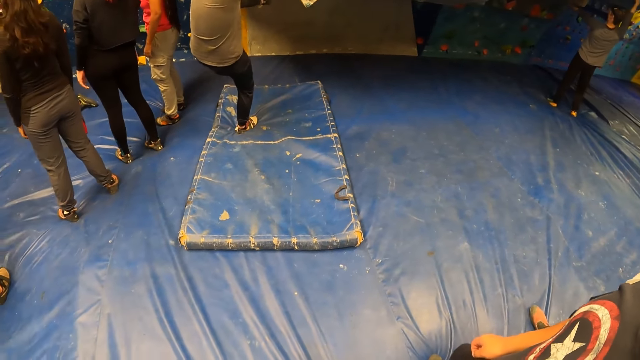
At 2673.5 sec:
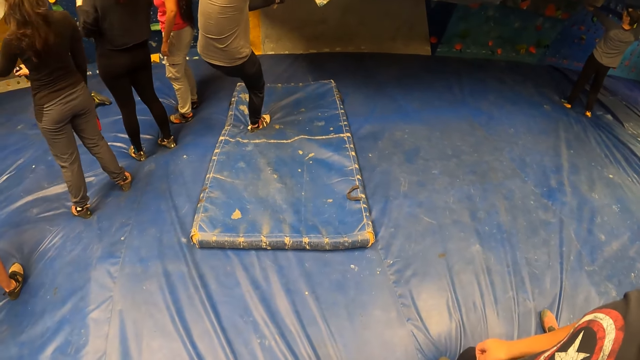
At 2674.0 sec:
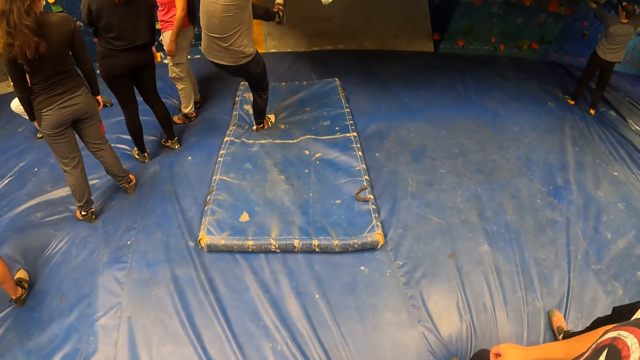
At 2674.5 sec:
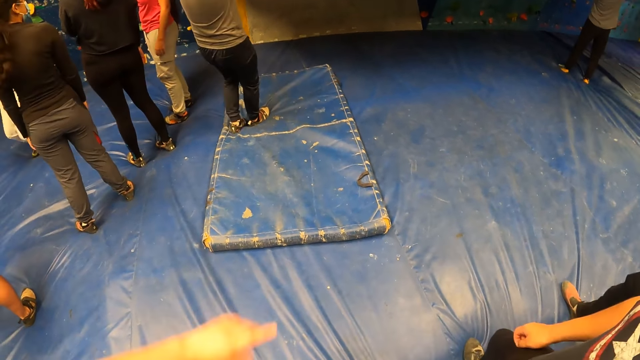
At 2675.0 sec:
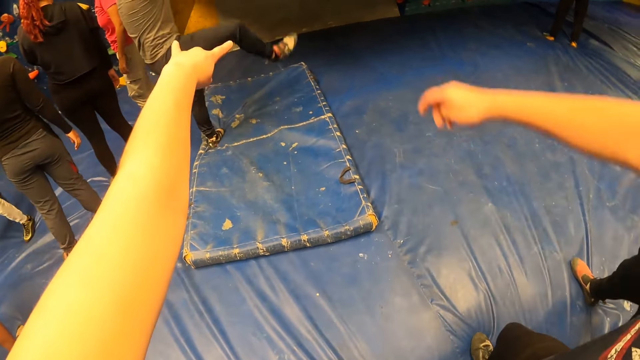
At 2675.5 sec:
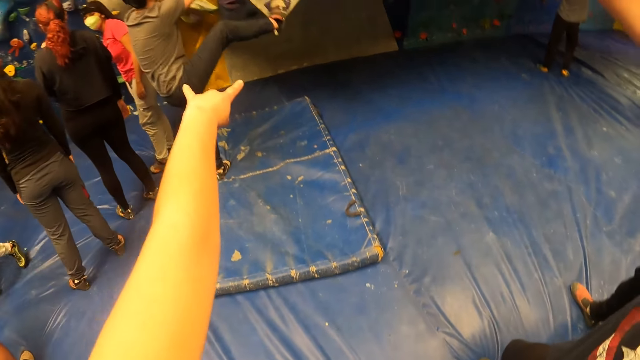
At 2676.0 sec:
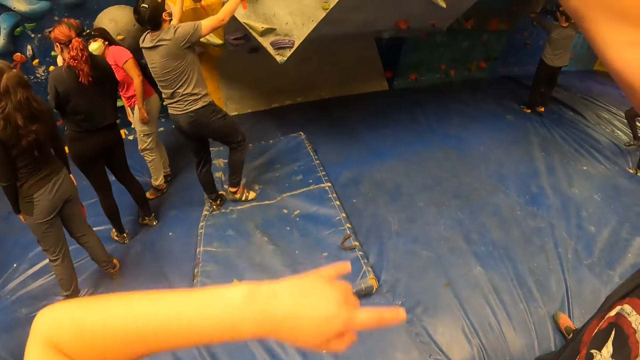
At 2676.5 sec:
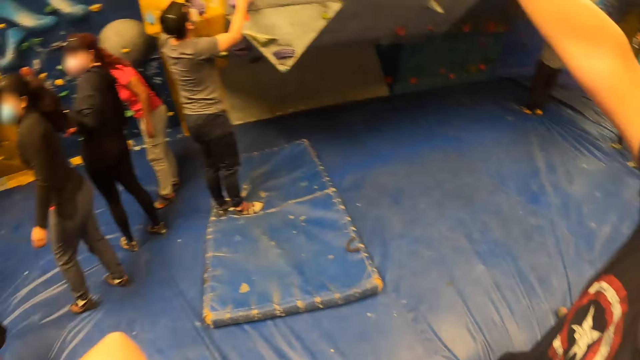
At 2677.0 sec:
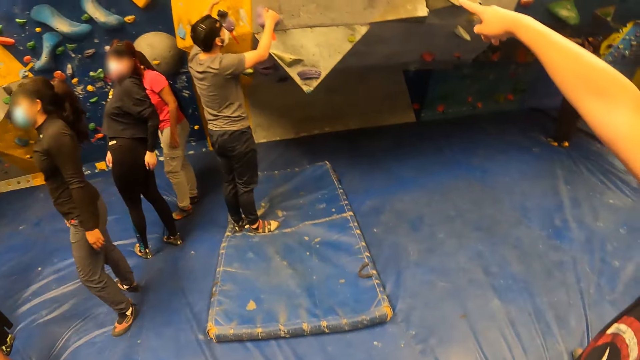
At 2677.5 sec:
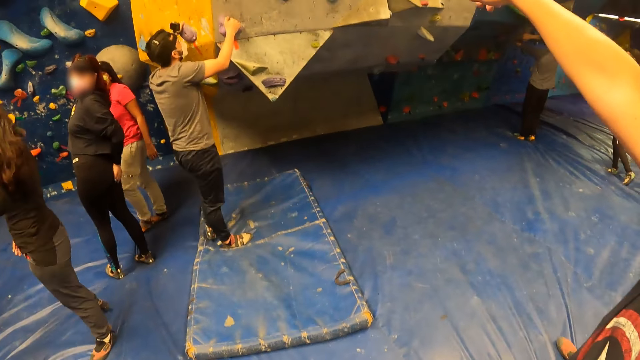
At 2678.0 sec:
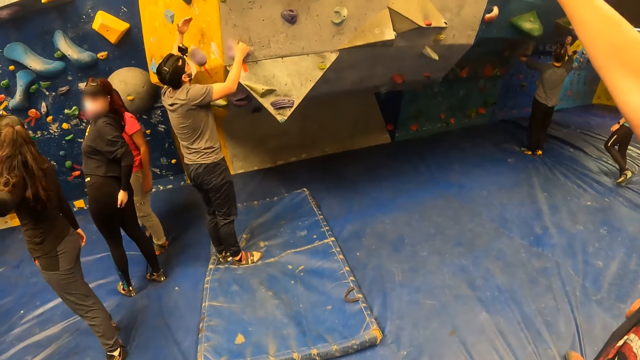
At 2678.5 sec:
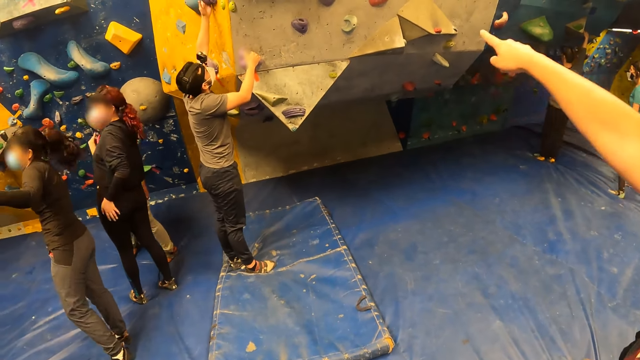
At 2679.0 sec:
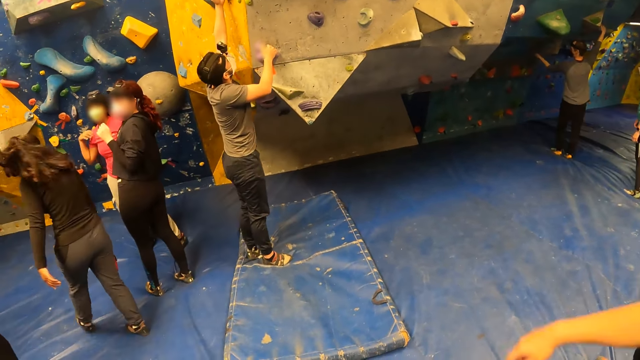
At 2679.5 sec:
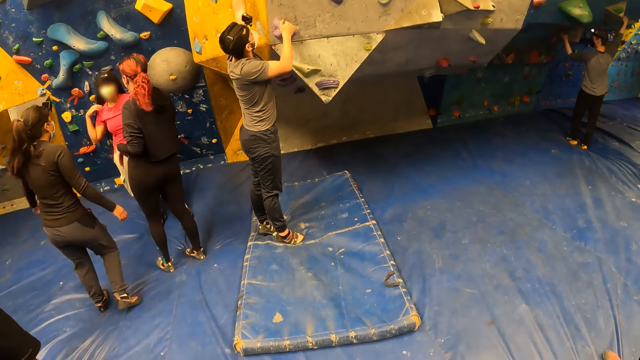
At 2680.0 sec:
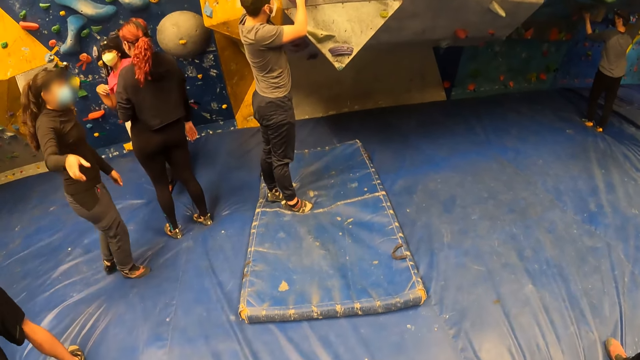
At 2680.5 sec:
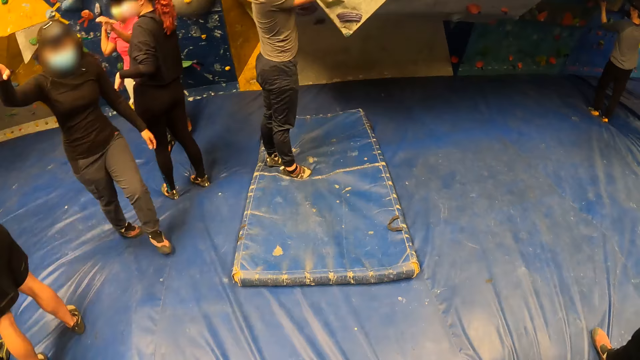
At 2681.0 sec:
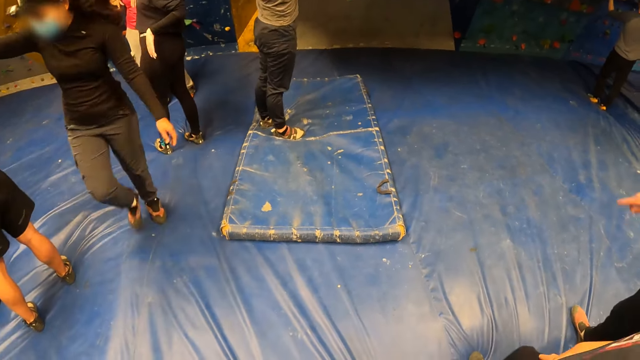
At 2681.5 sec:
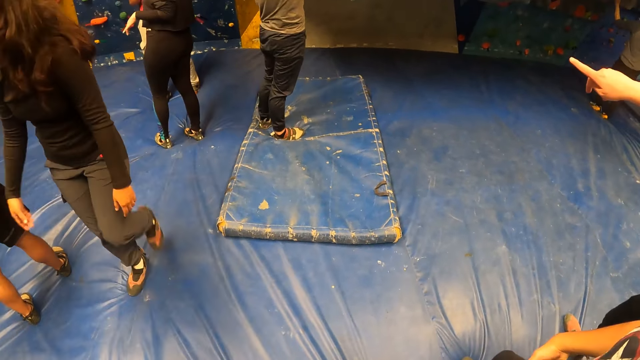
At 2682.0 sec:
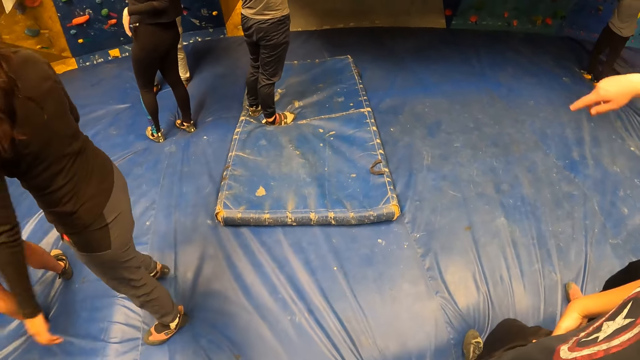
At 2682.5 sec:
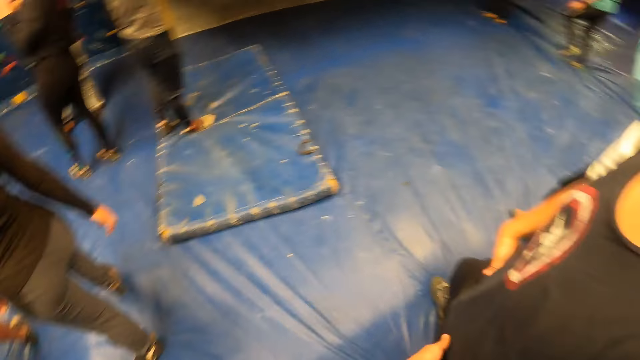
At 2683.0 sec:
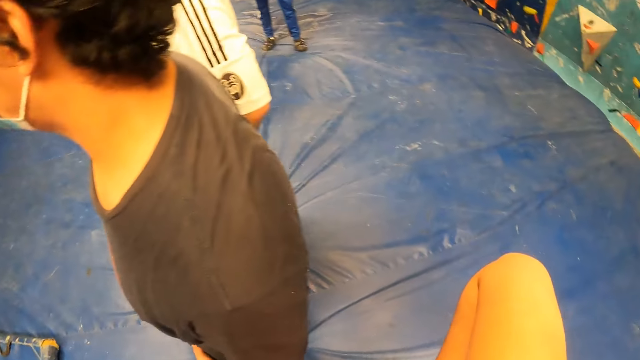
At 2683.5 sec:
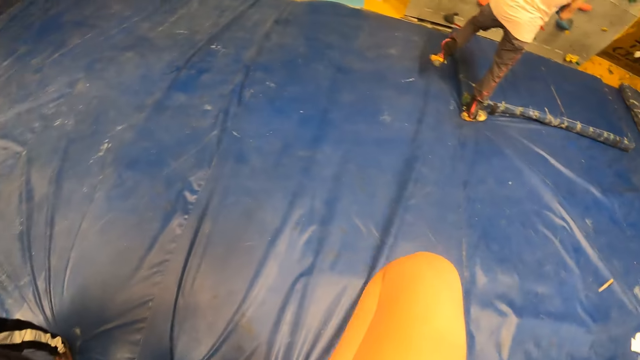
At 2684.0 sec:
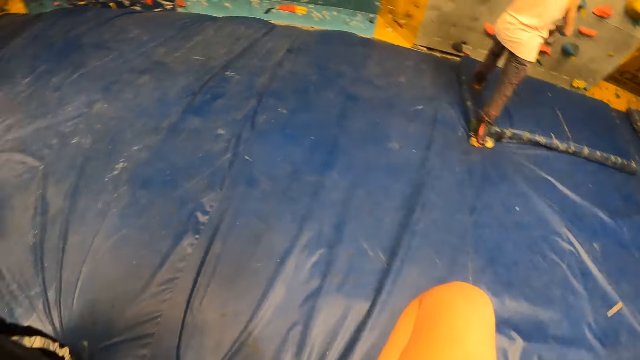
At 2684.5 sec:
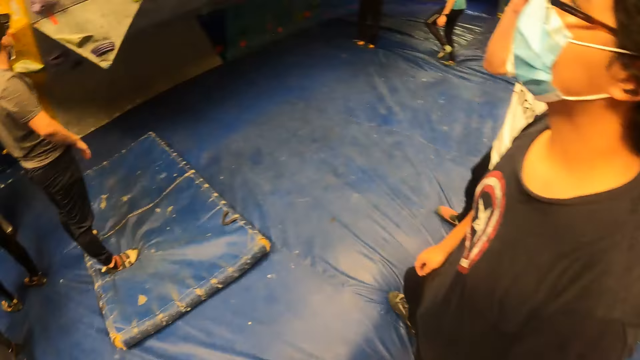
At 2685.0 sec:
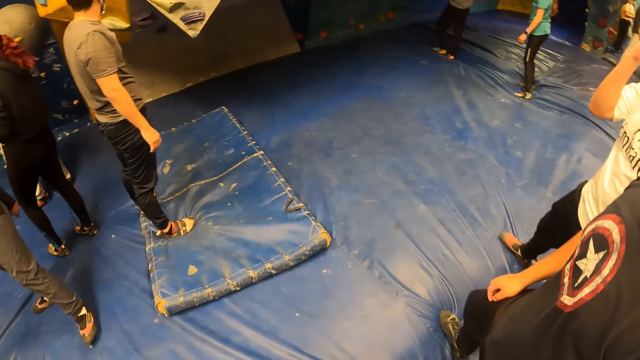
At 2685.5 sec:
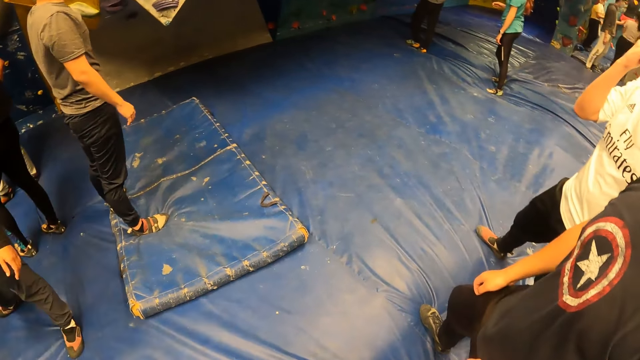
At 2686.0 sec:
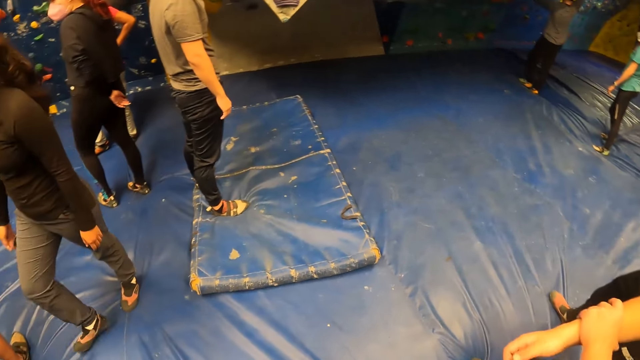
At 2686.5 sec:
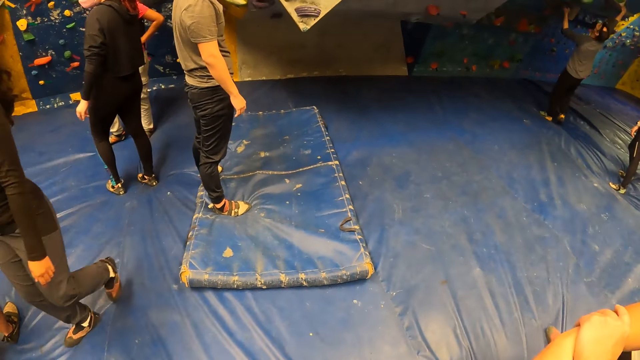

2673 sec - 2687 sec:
The camera wearer points at something with her left hand. She looks around.

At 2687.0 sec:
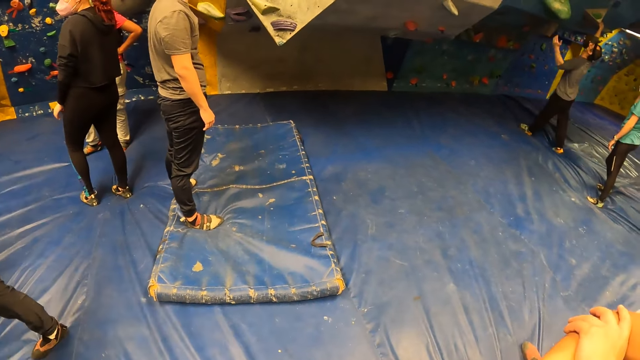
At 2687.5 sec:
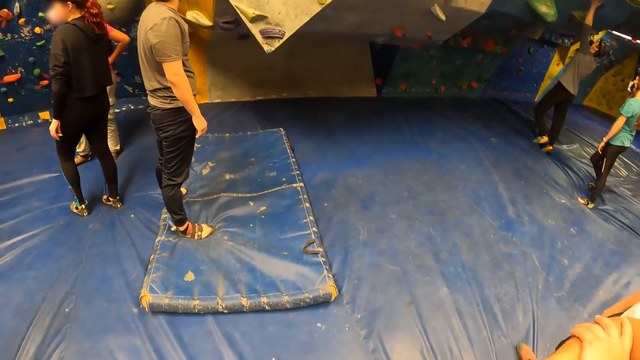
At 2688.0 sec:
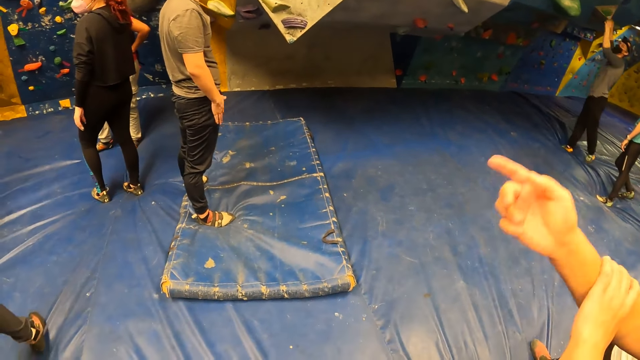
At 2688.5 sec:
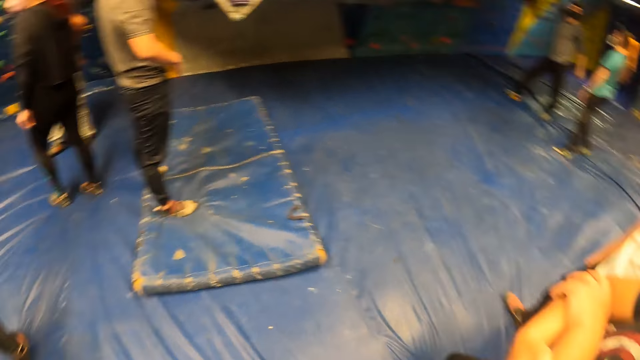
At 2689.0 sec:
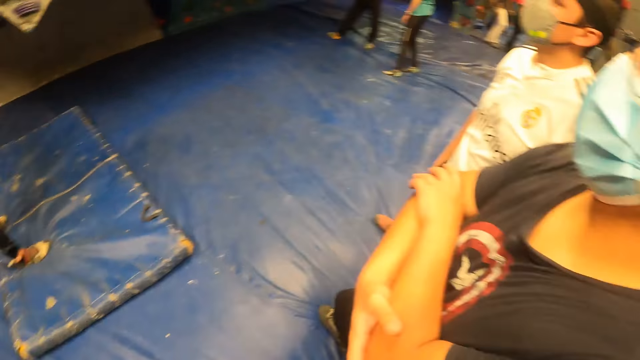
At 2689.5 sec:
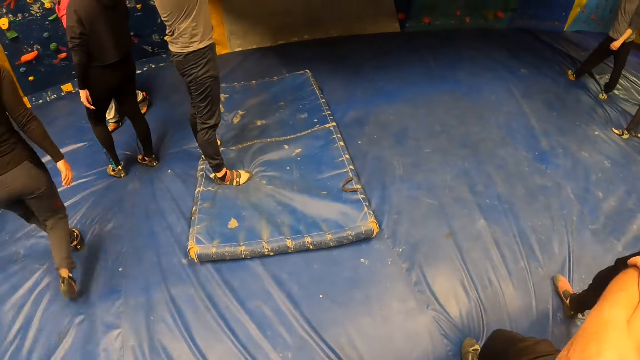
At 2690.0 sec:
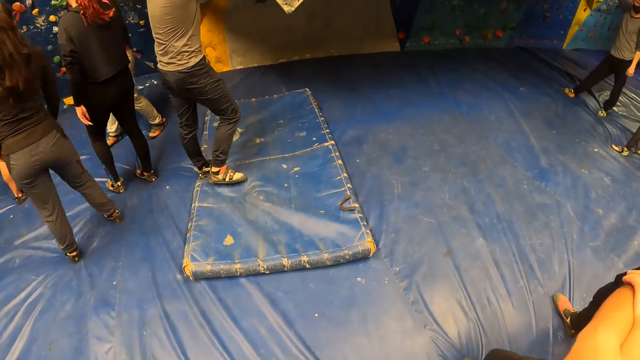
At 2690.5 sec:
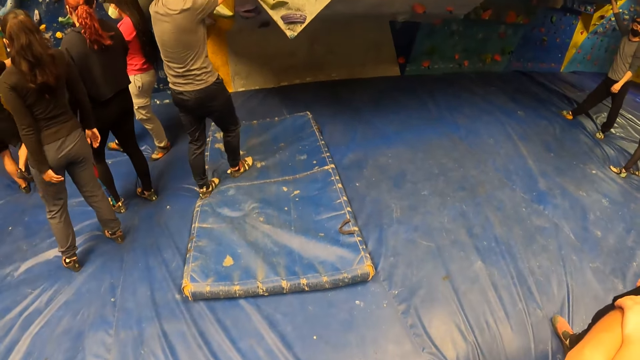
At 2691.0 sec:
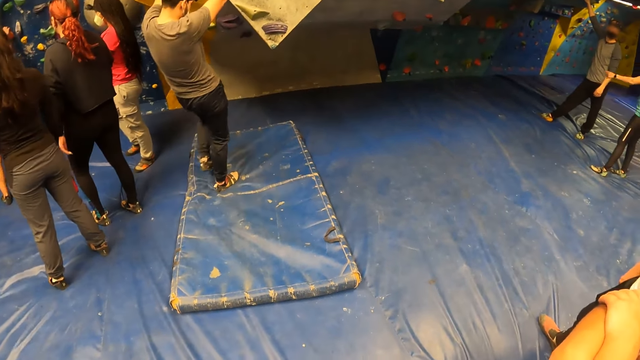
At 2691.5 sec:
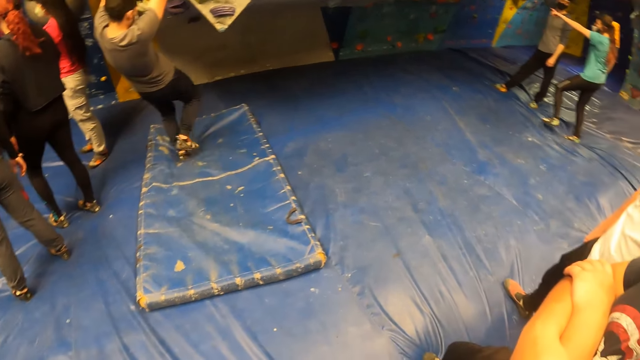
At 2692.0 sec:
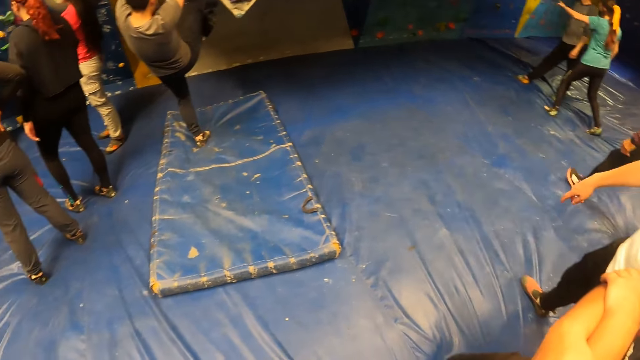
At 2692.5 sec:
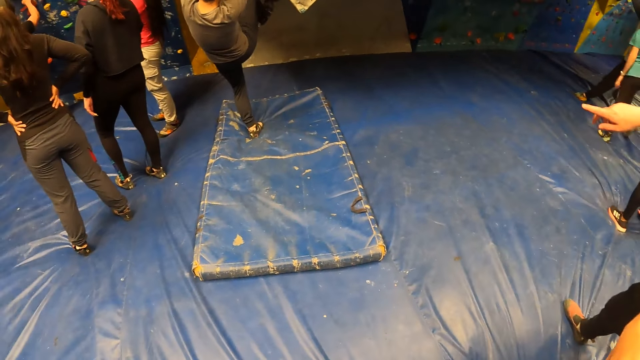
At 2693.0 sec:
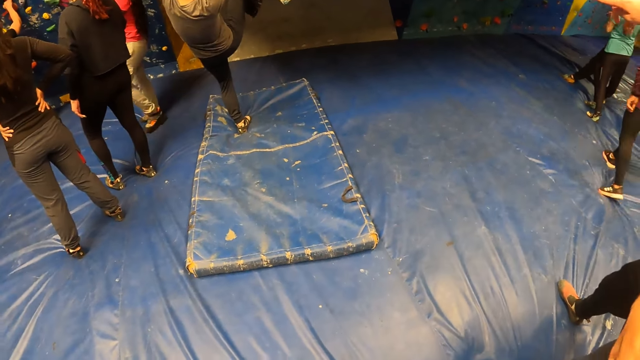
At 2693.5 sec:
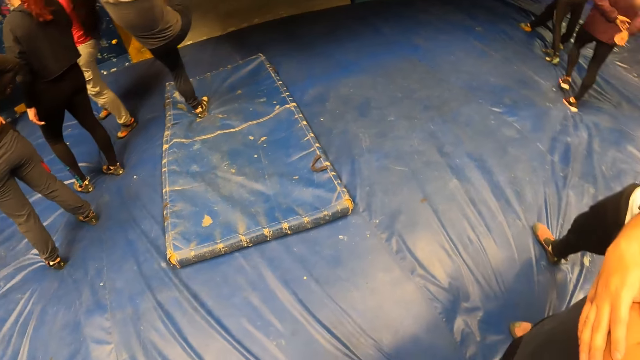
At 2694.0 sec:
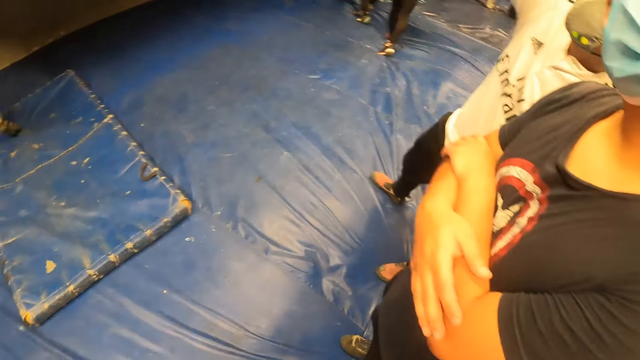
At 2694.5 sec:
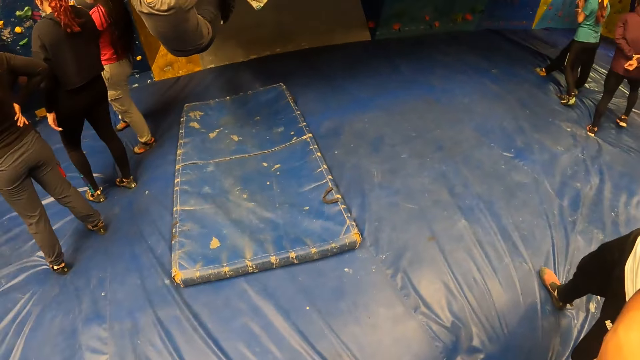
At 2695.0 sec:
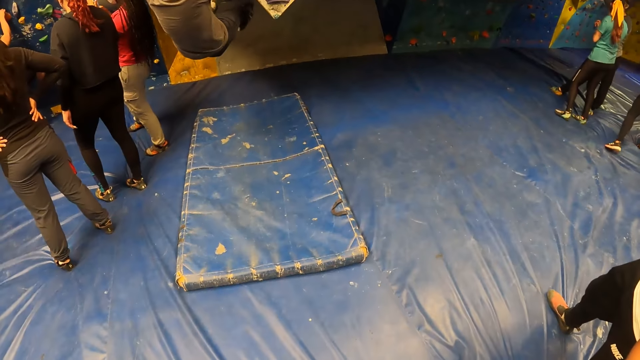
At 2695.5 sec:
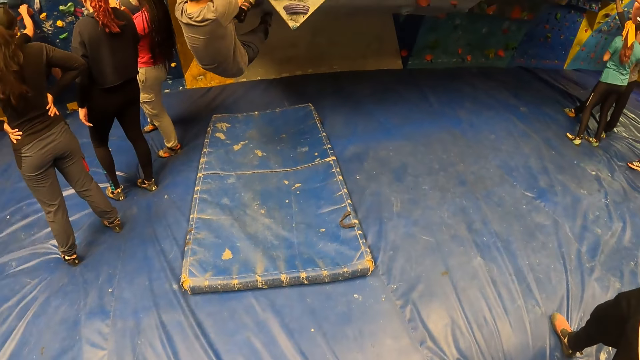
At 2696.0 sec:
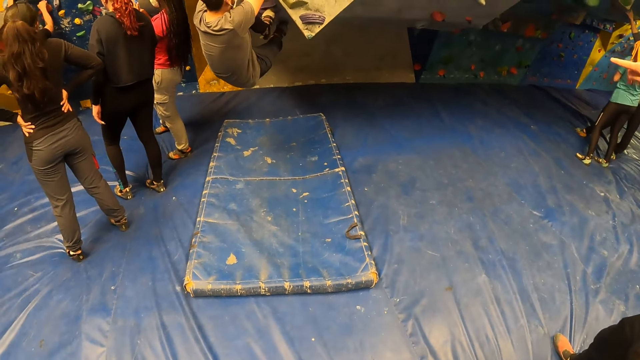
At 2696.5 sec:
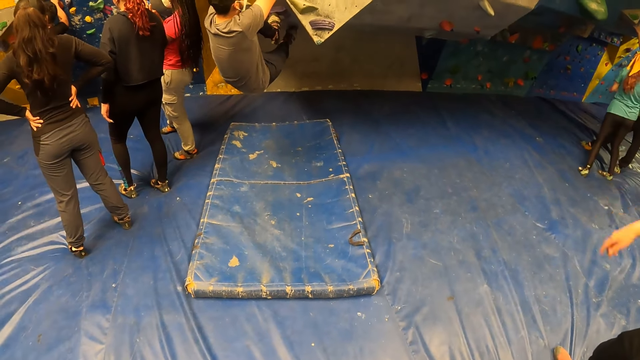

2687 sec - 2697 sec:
The camera wearer dialogues with a person. Another person climbs the wall.
